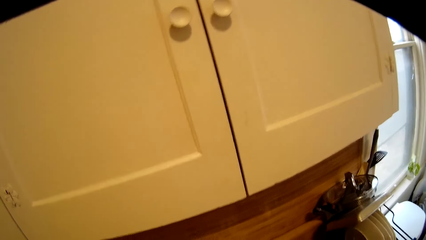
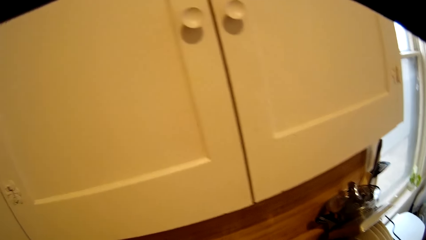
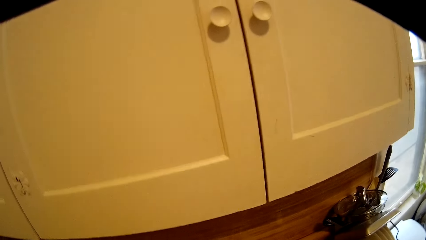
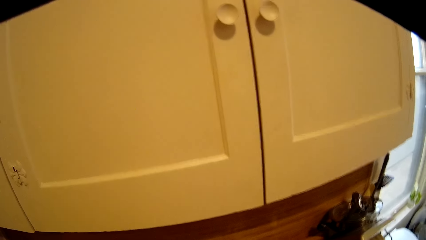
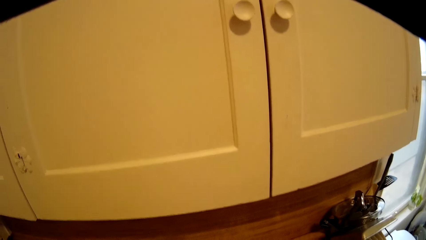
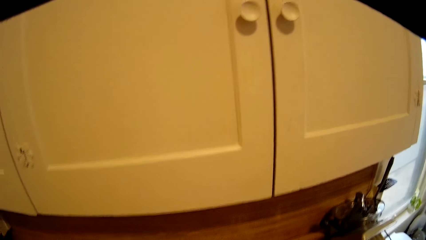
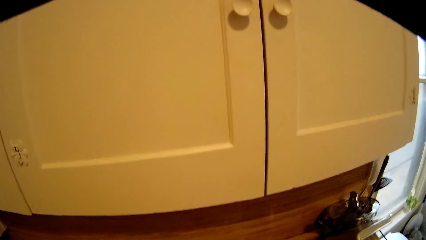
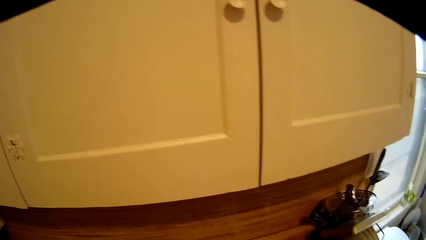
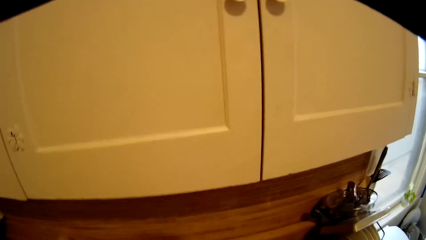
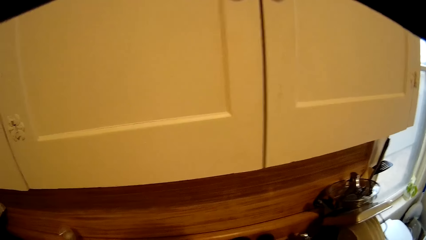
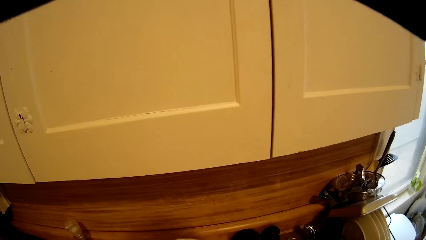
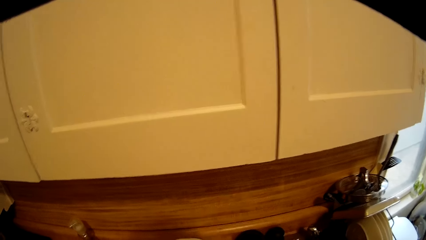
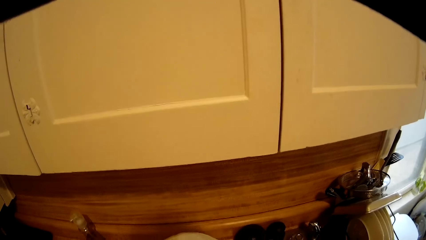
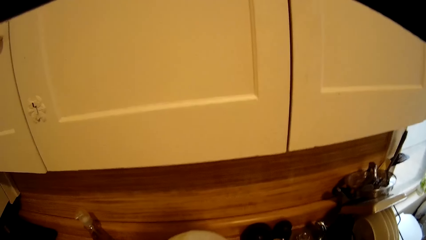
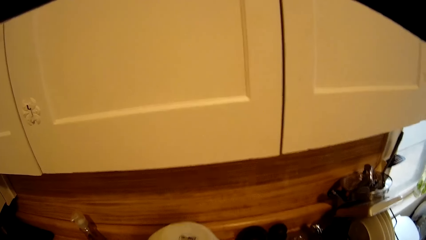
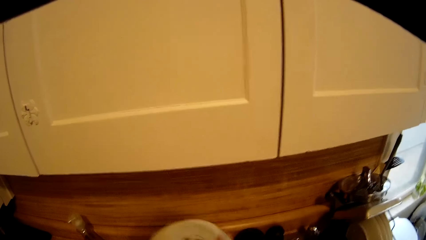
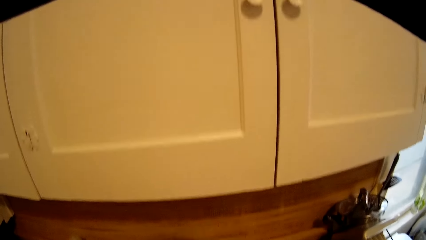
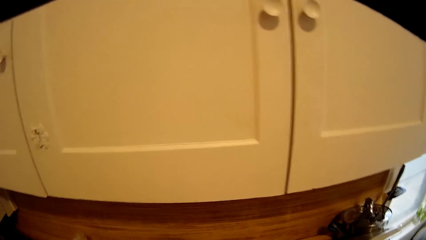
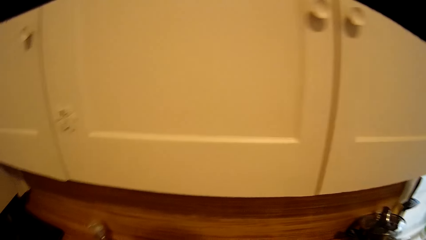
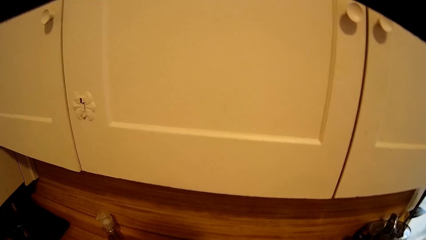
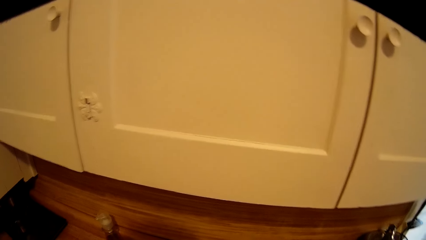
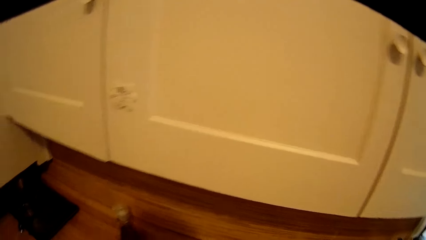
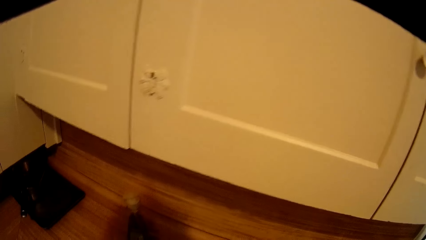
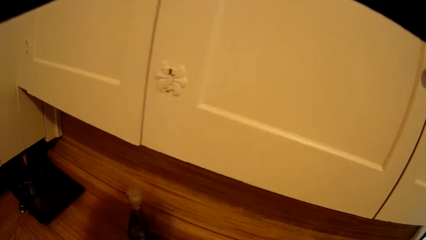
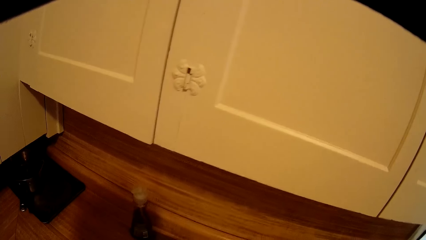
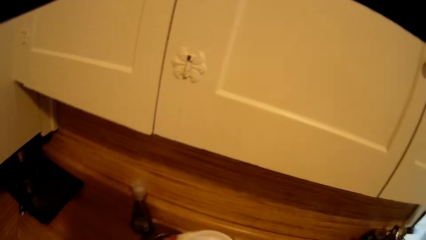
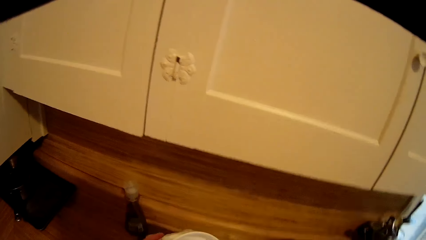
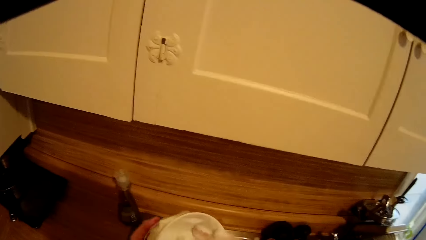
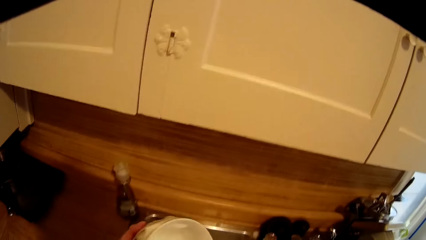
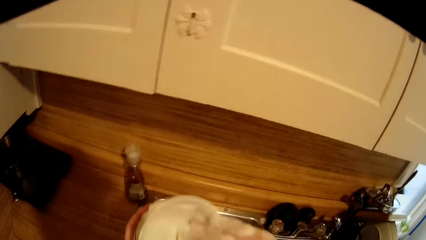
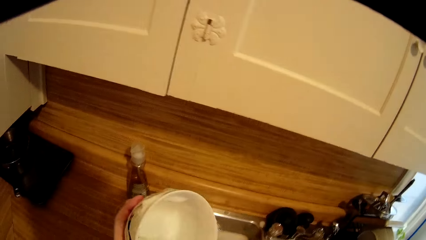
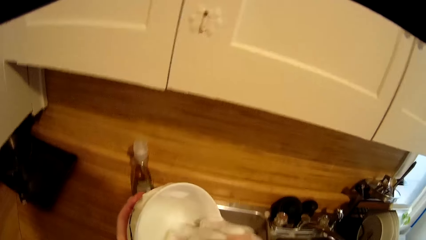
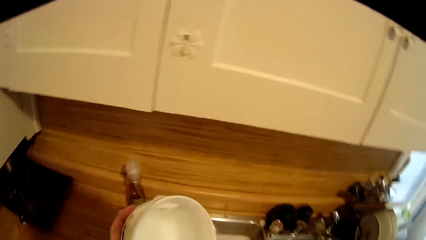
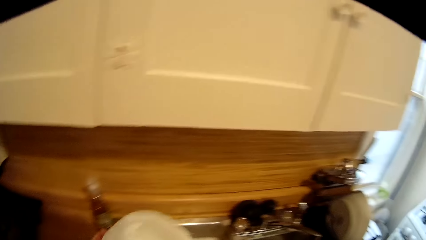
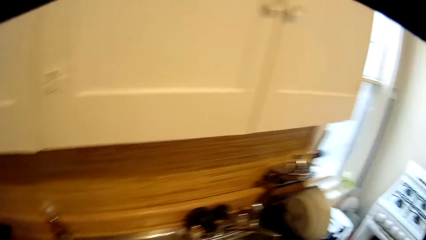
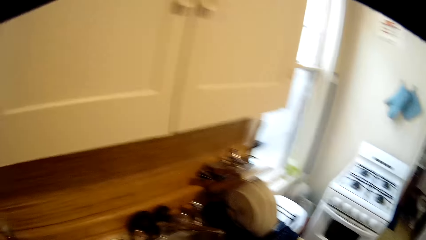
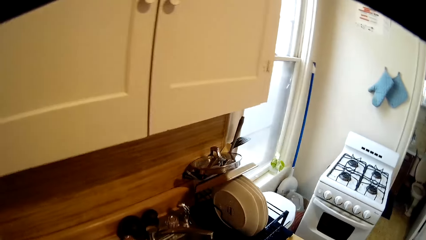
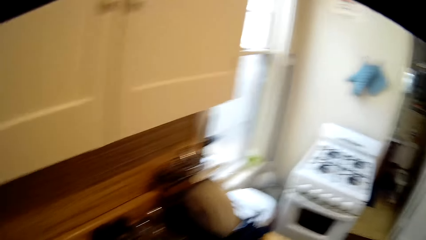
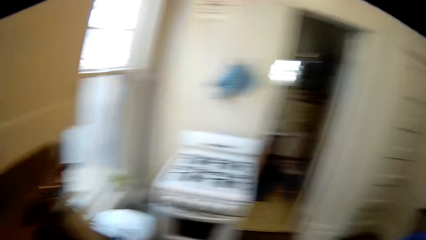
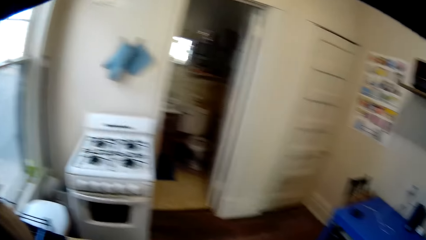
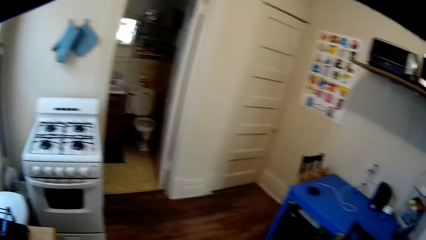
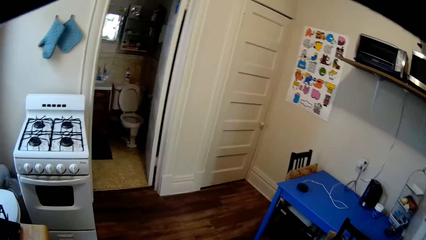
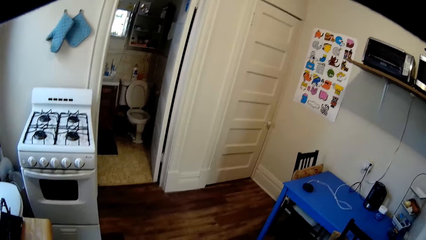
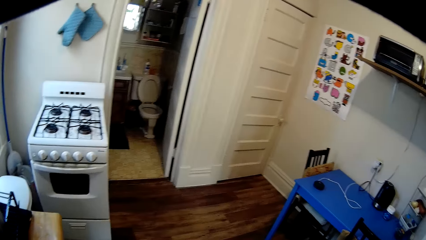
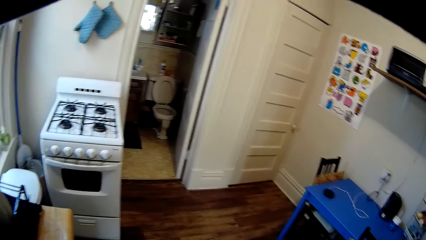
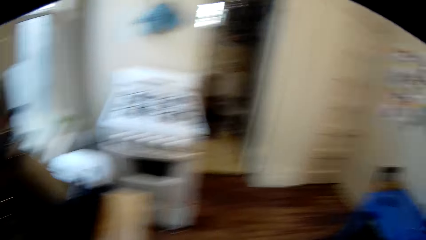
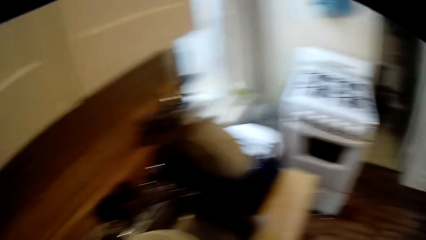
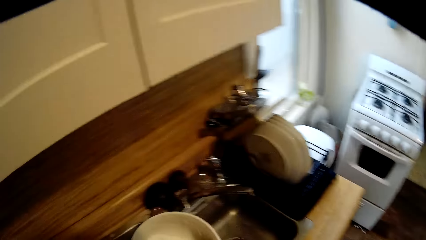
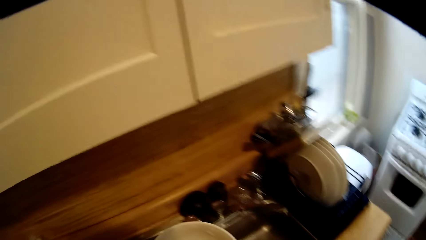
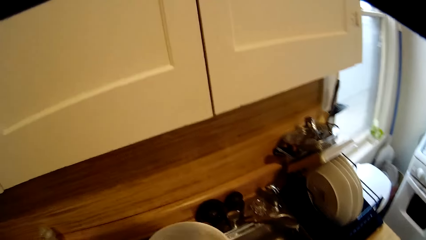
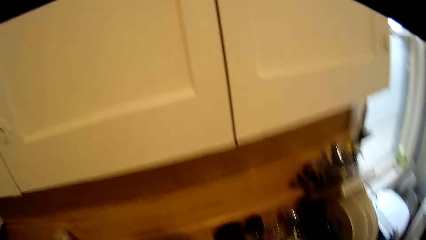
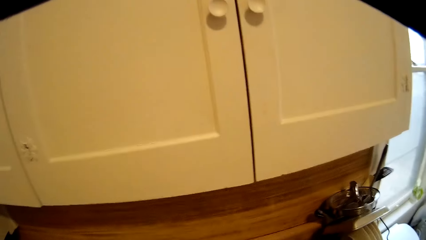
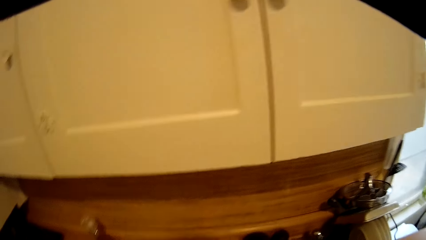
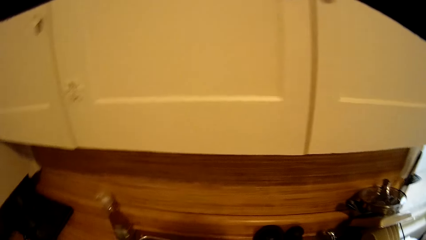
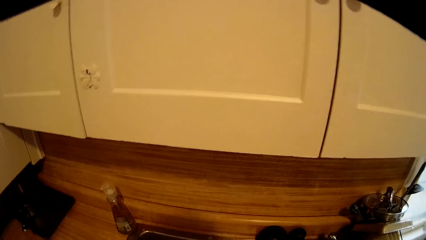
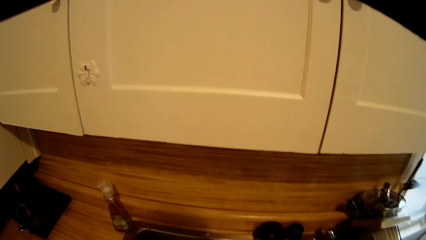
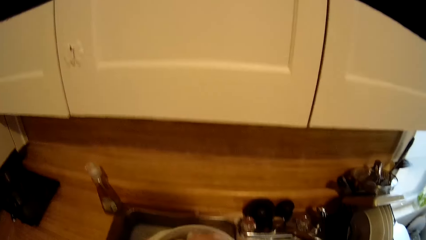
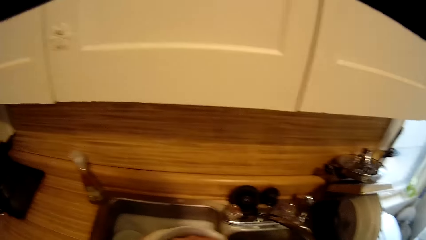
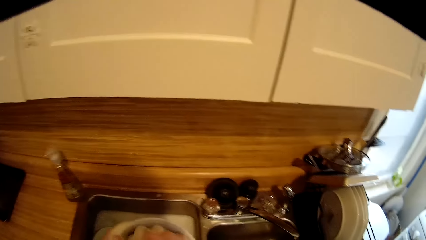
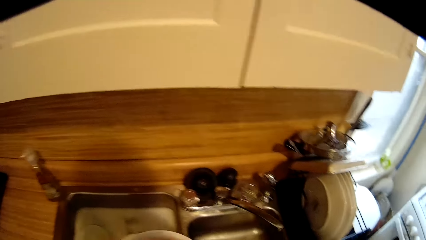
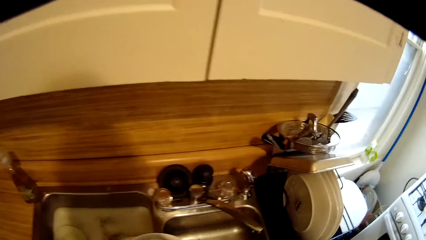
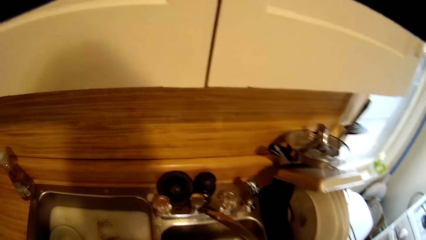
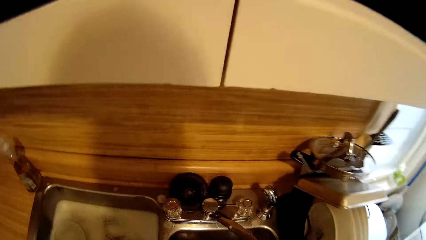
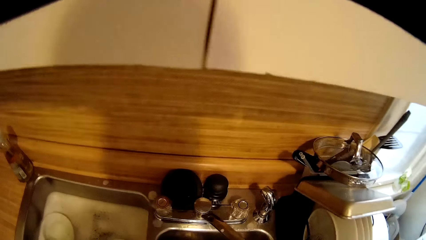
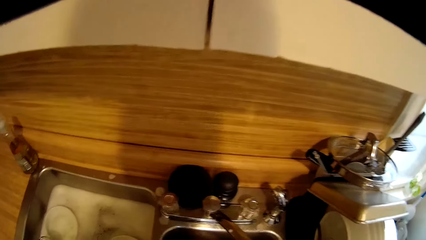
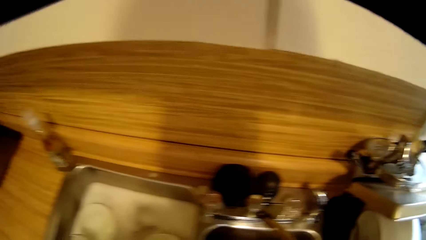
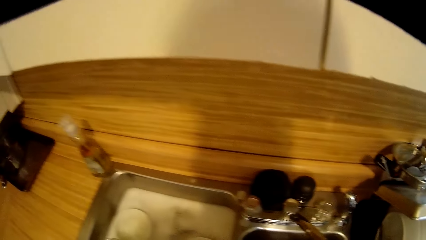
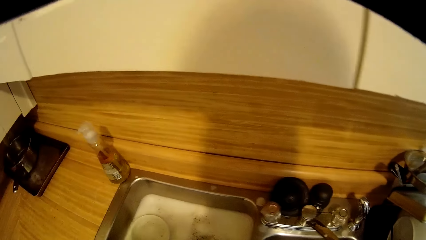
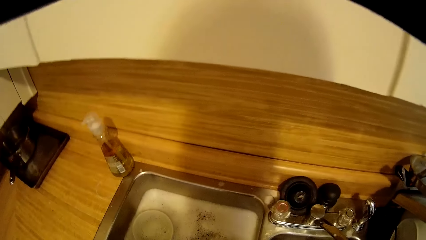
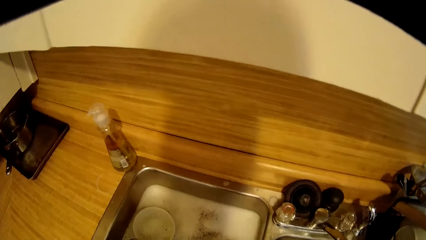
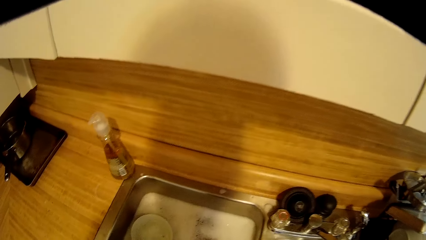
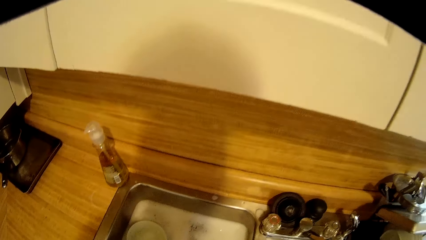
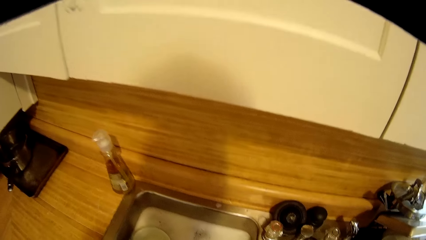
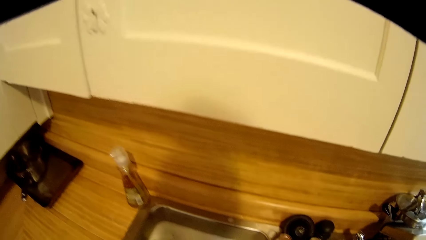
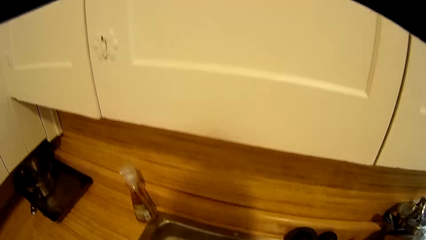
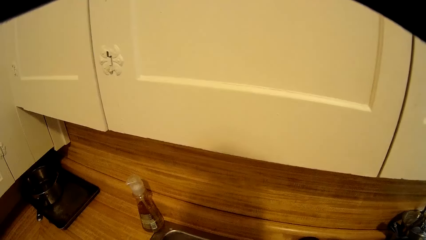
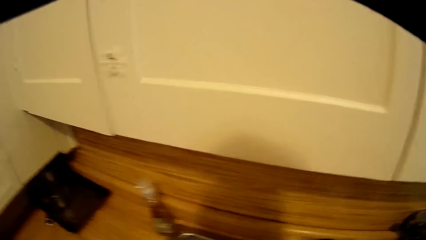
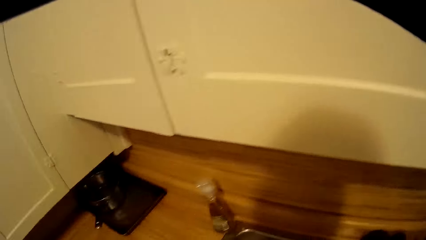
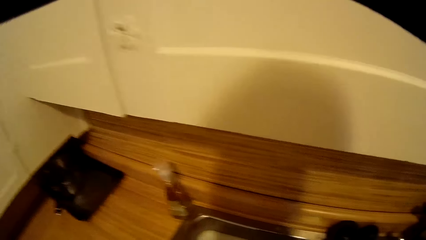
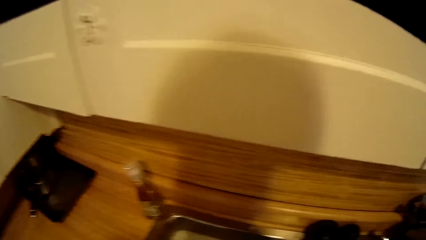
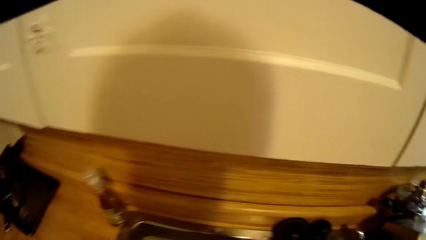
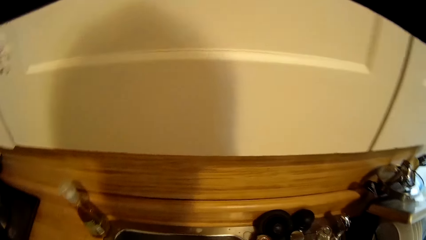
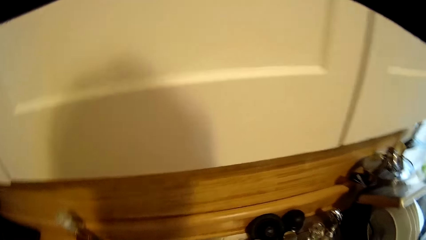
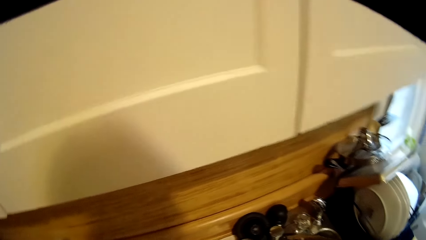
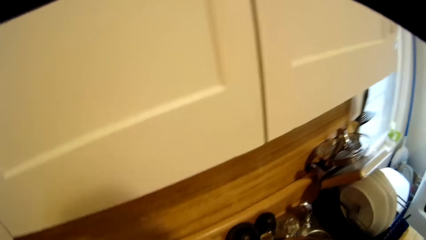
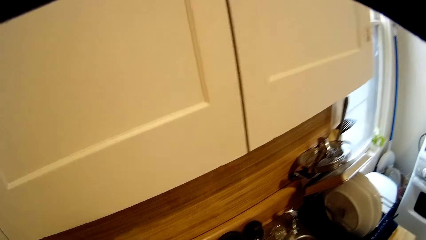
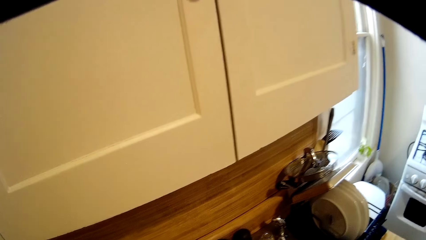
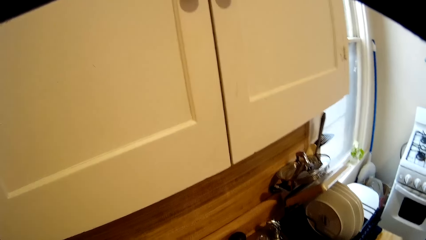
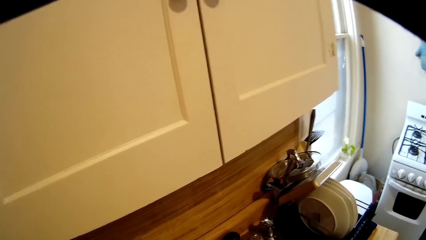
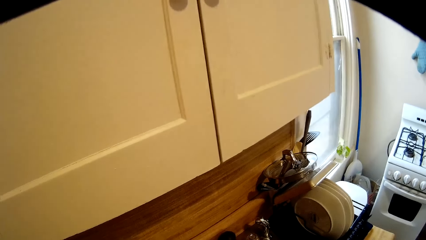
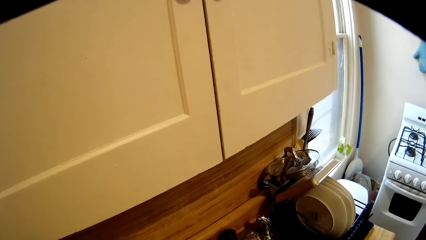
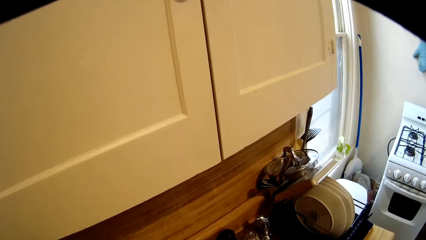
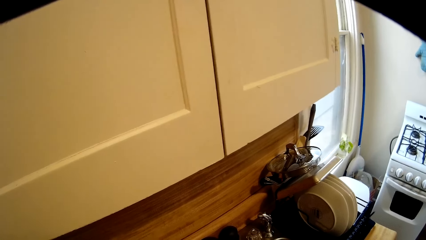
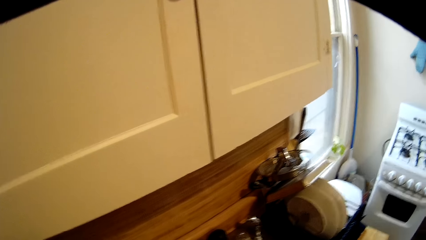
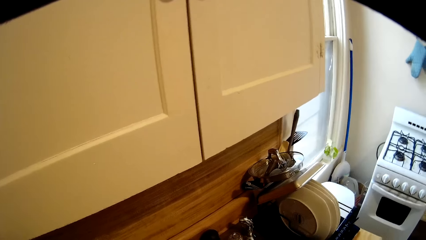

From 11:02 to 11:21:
The camera wearer washes a bowl with a sponge. They turn right. They look around the kitchen. They wash the bowl with the sponge again. They drop the bowl. They wash the bowl.
